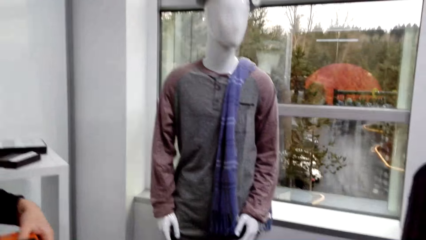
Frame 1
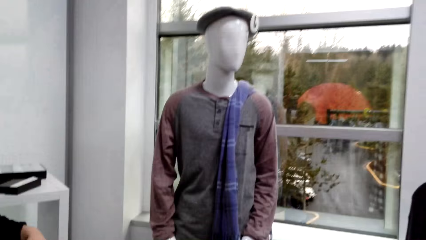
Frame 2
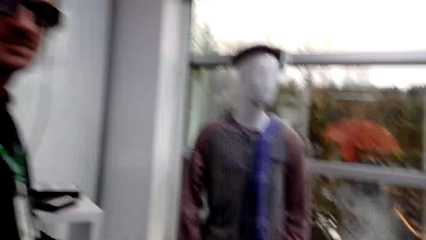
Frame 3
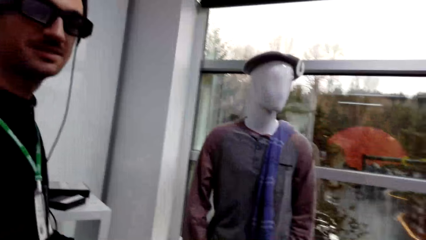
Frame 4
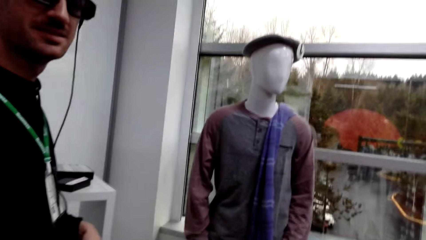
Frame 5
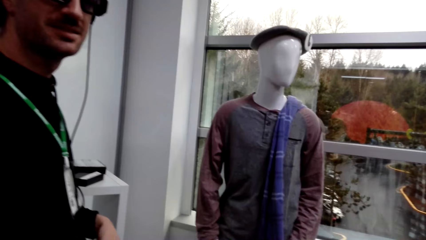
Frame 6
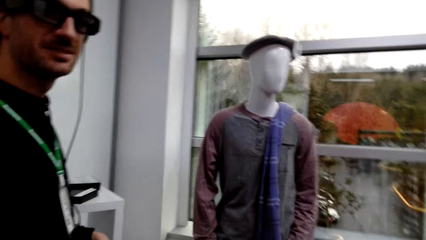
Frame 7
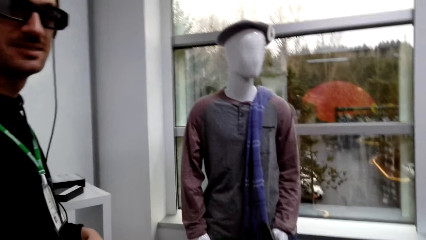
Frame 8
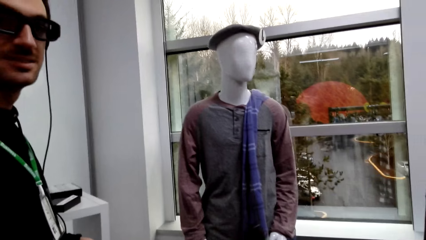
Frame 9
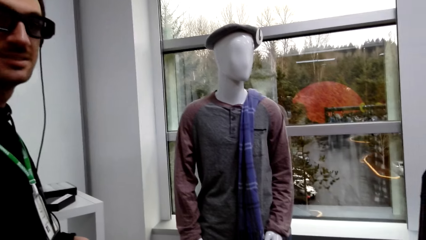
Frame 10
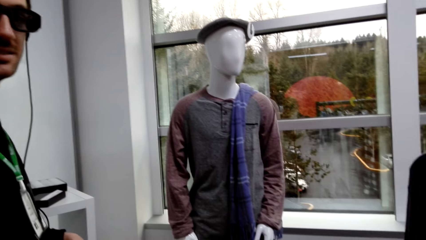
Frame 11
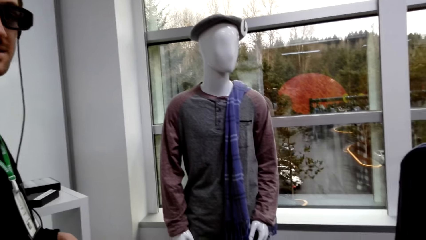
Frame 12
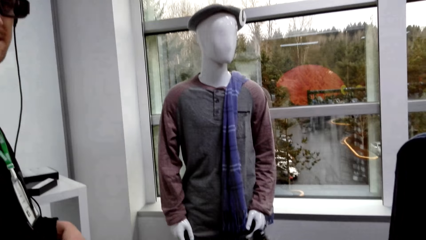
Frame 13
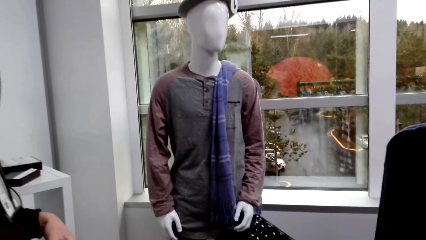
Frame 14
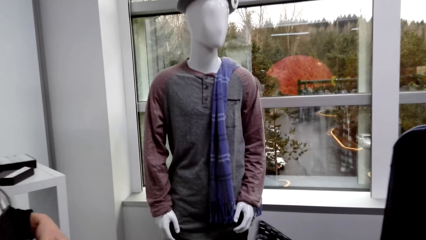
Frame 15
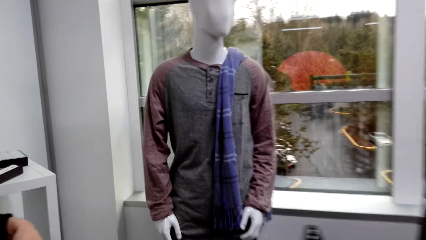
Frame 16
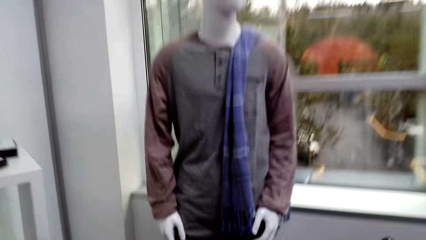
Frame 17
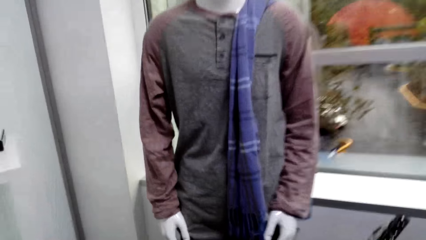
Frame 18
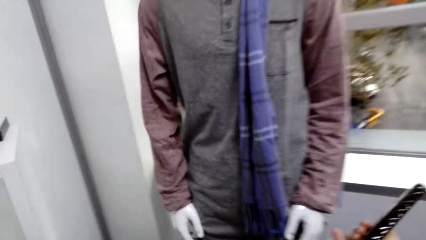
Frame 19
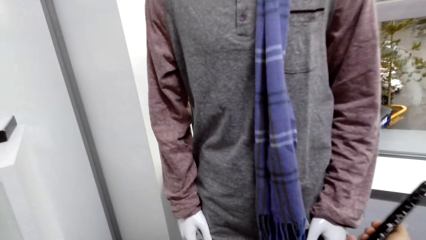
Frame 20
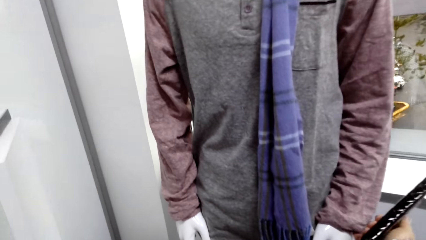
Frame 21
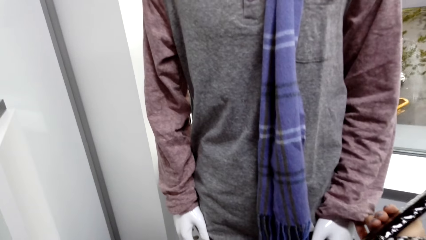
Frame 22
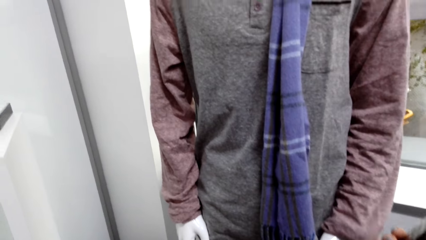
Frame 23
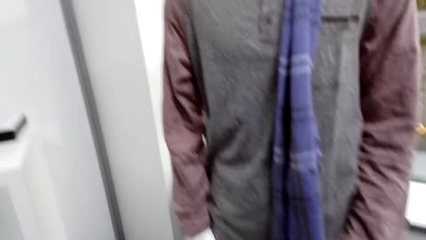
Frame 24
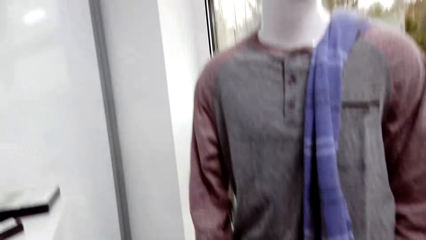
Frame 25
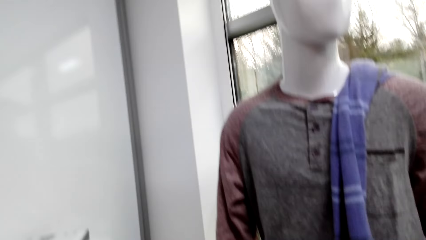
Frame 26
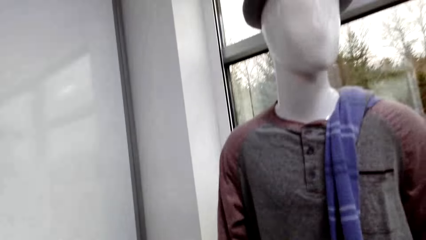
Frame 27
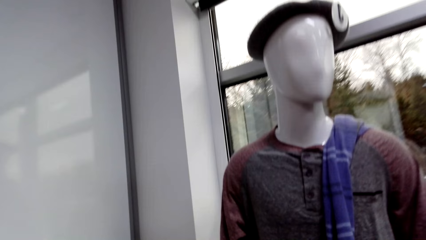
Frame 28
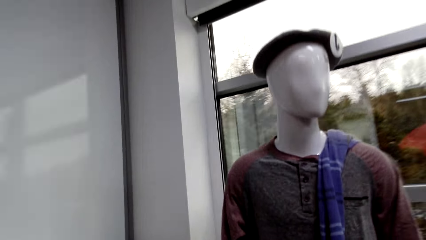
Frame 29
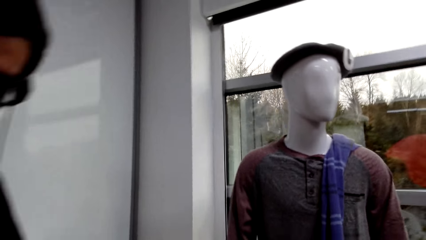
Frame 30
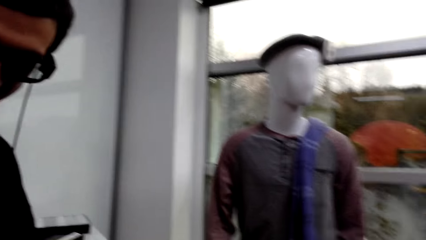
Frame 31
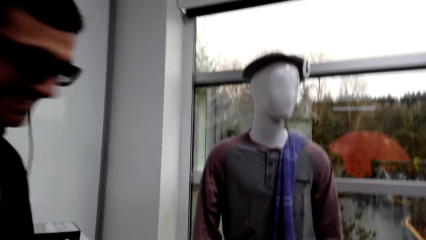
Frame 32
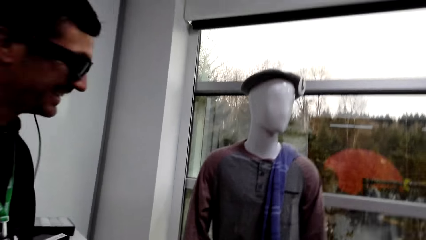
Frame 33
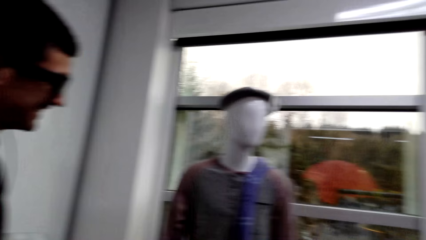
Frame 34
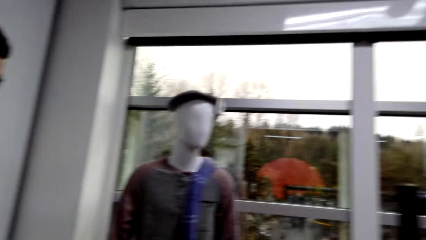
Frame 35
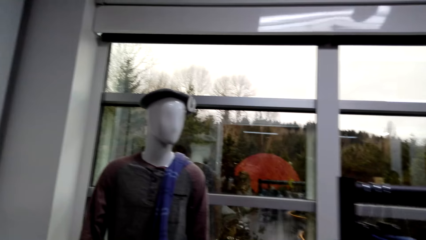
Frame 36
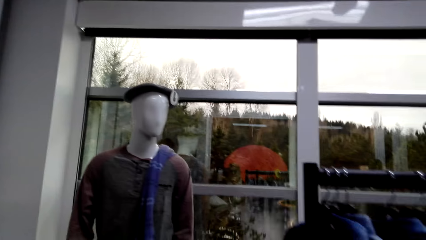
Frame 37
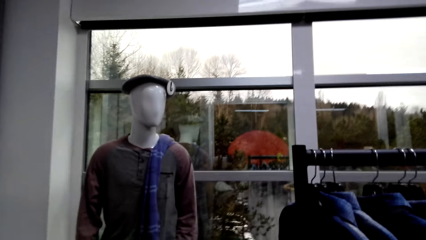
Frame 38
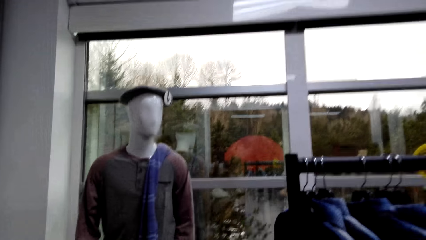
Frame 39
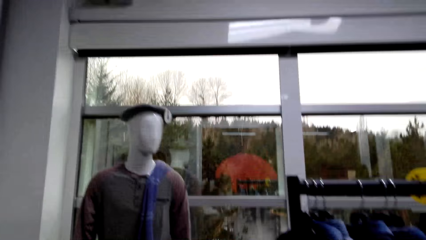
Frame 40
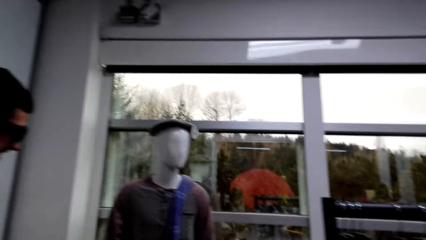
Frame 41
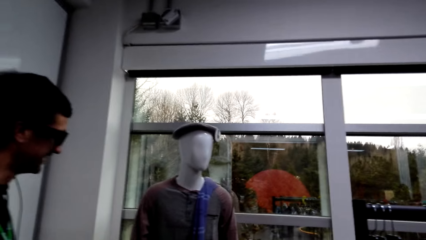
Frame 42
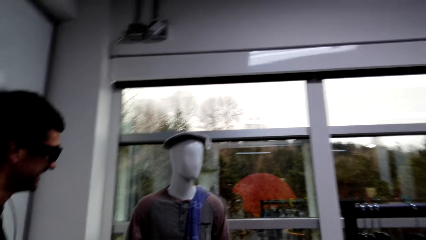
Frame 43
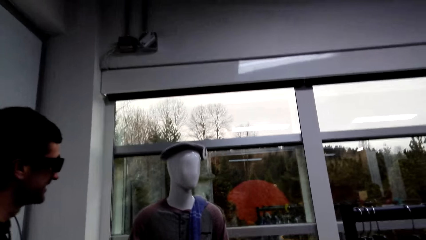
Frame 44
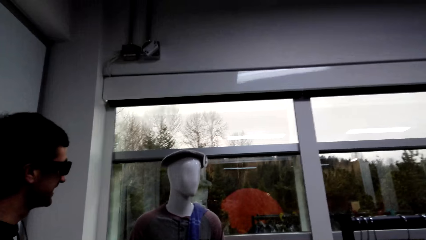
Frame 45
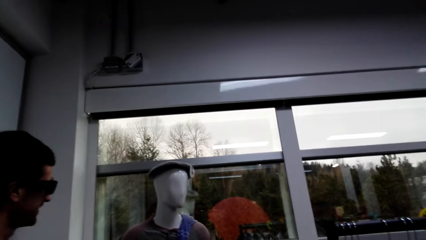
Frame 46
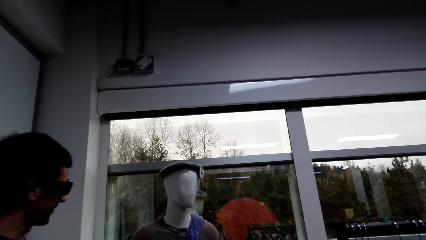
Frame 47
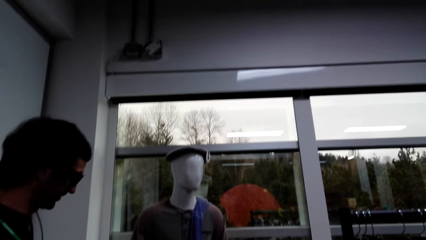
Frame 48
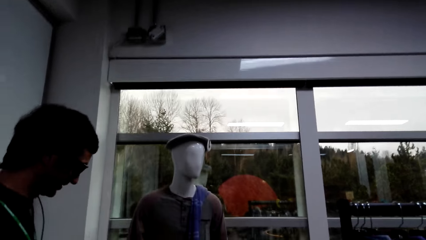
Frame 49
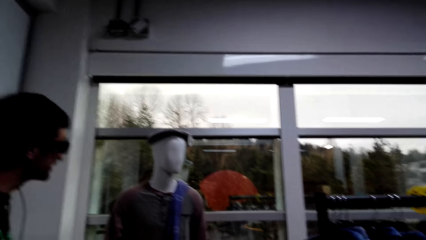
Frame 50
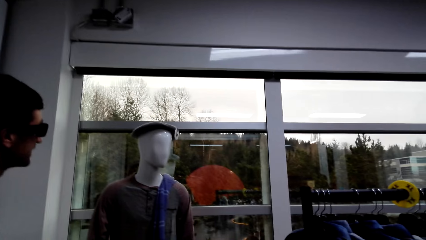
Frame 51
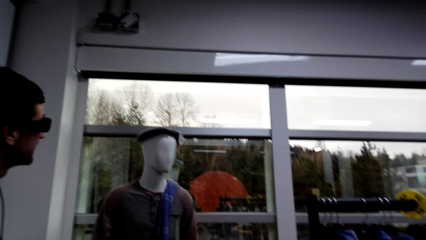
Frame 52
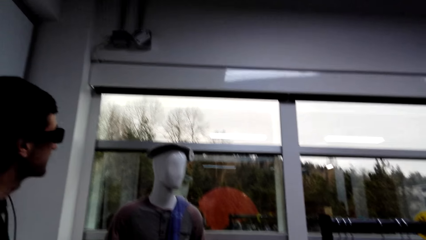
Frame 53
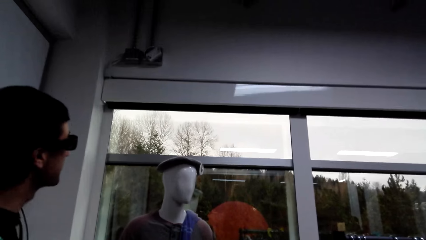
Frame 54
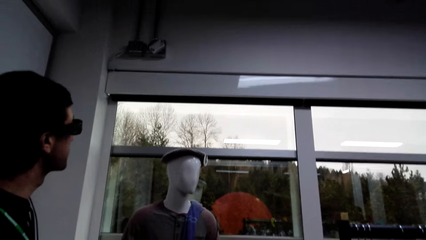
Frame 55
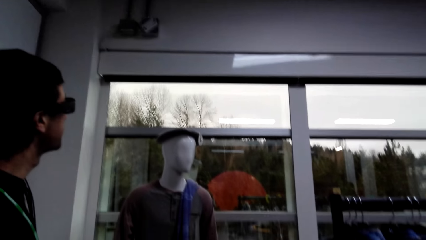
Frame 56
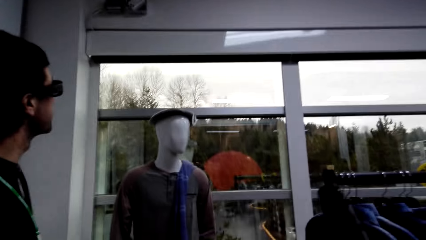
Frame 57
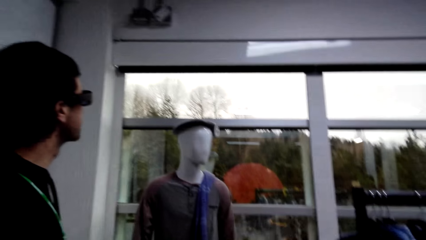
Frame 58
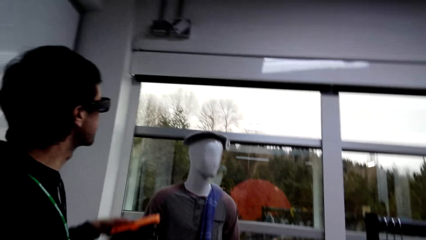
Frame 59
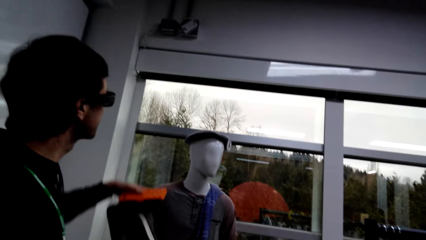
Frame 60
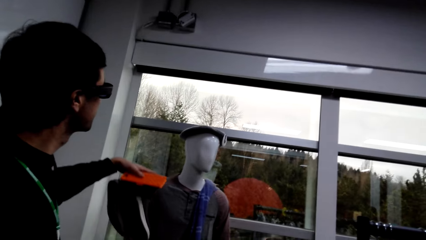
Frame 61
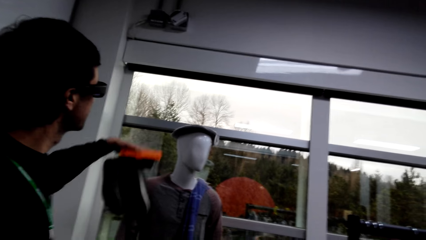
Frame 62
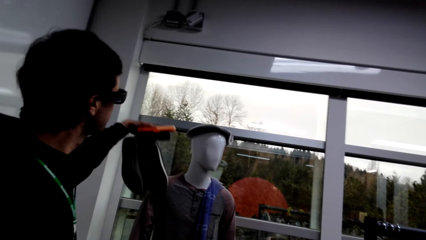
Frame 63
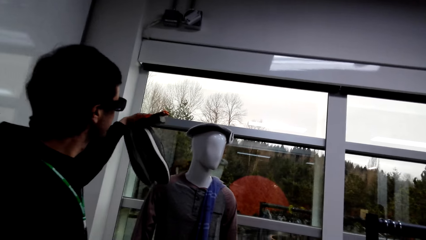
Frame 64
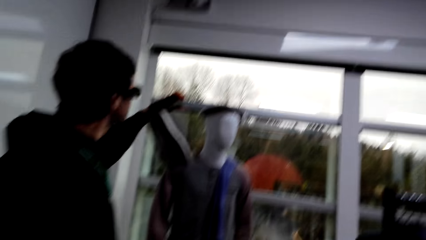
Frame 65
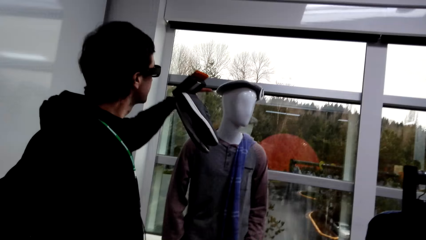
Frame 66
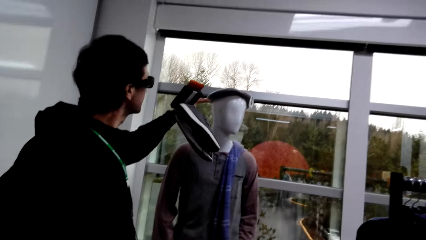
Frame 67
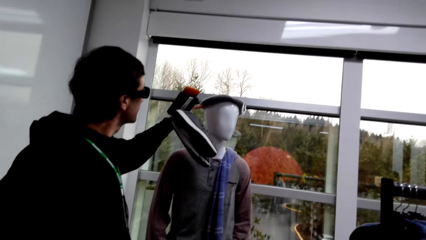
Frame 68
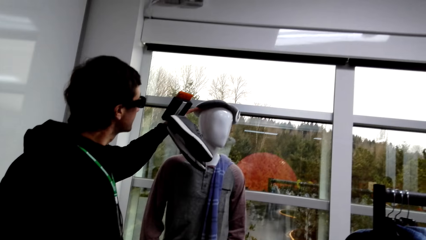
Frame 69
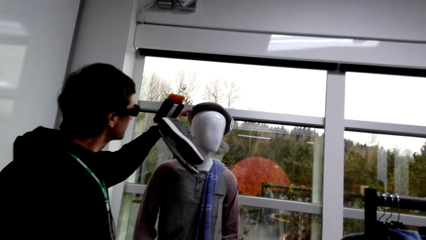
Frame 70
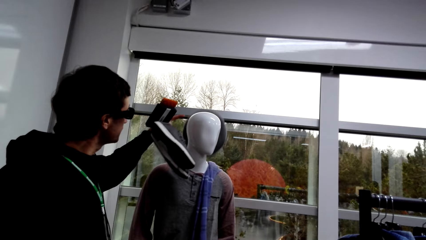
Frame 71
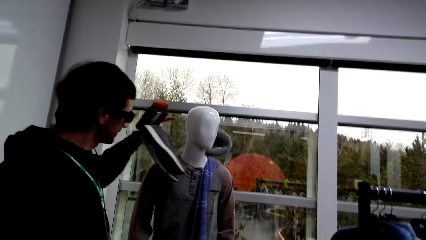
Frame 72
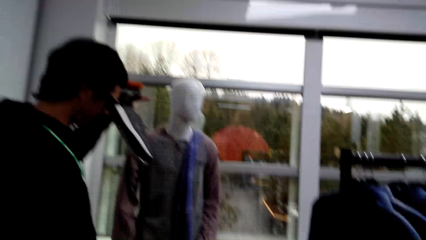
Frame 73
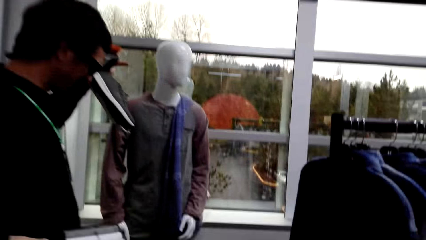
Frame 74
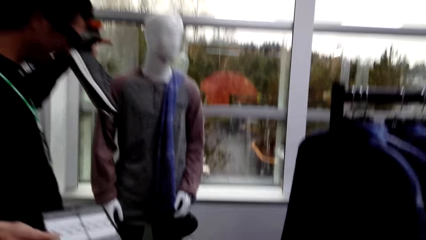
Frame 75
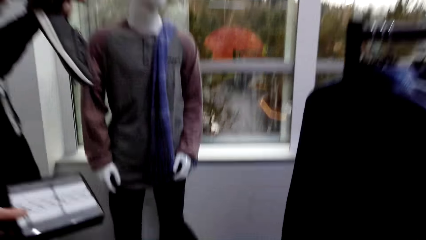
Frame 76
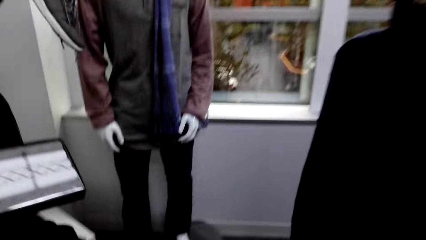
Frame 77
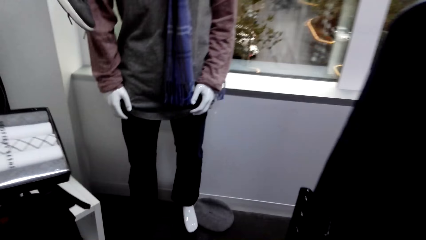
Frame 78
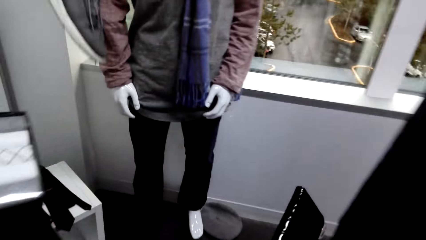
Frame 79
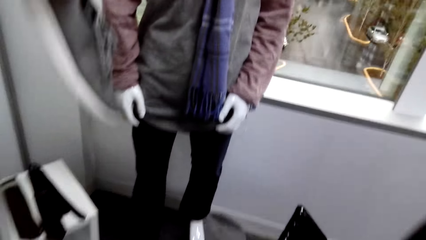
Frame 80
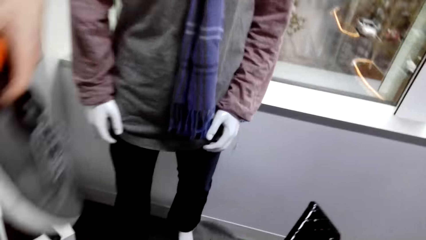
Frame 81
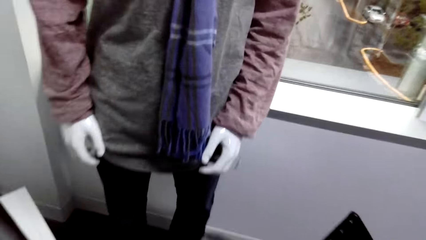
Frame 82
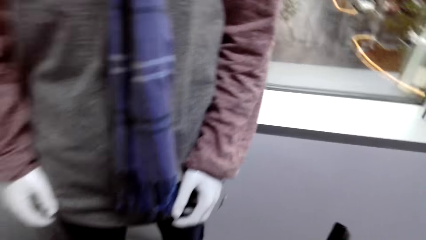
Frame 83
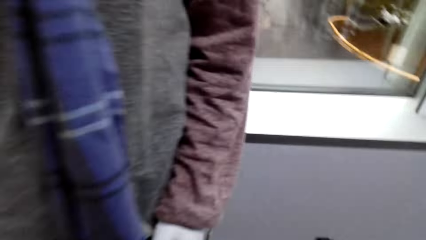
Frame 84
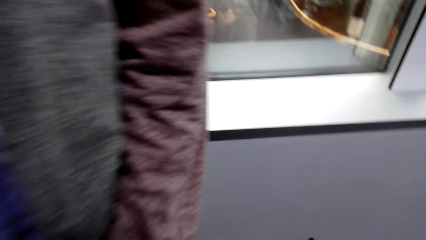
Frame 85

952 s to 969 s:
The camera wearer touches a t-shirt with hand. They converse with the male. The male touches a hat. The male drops the cap.
